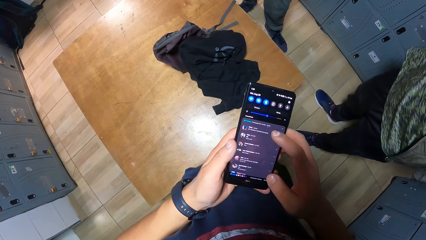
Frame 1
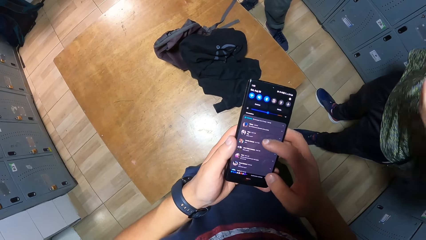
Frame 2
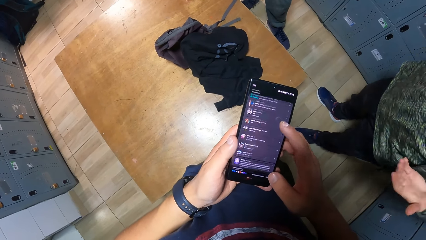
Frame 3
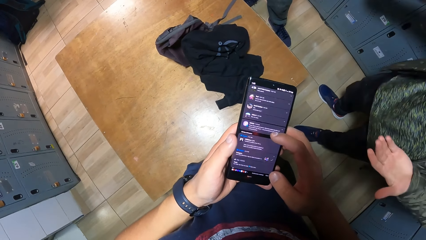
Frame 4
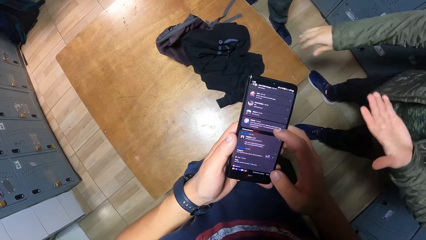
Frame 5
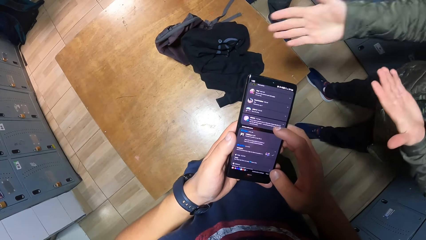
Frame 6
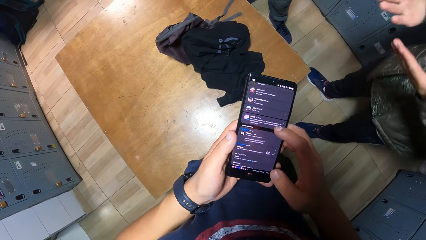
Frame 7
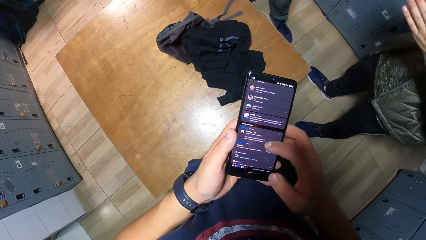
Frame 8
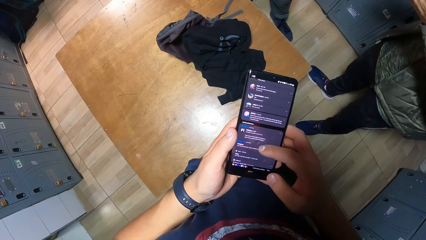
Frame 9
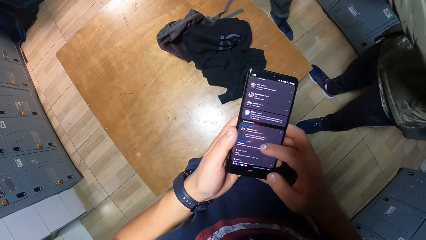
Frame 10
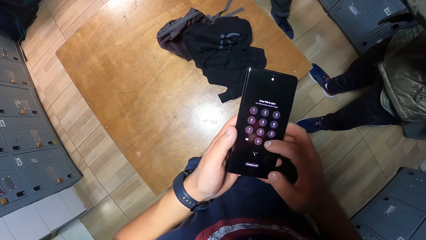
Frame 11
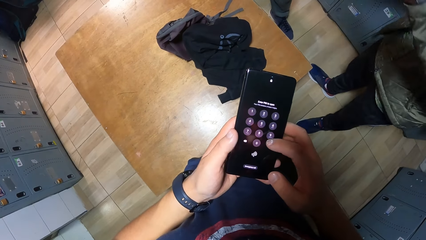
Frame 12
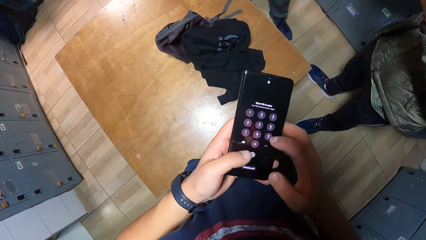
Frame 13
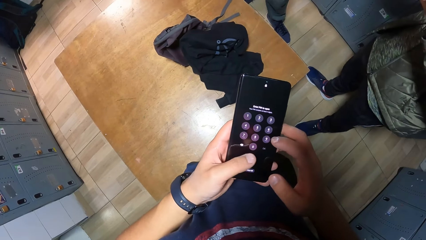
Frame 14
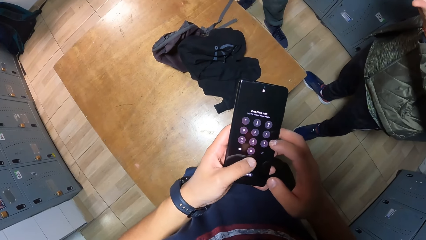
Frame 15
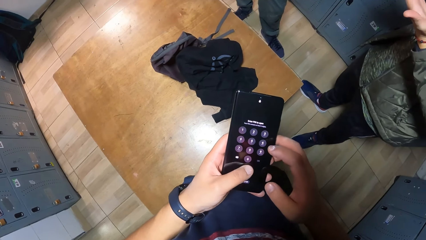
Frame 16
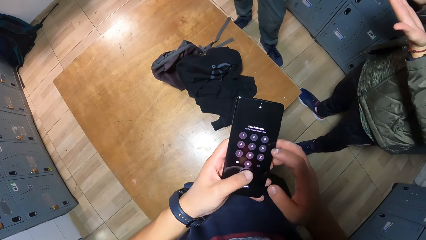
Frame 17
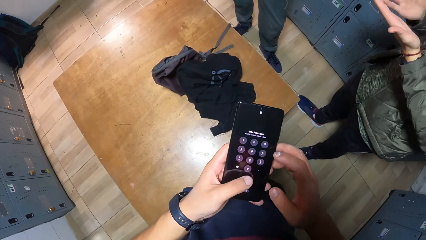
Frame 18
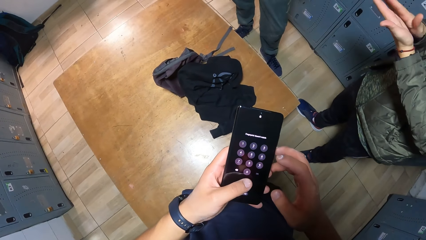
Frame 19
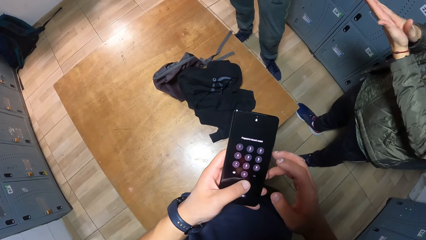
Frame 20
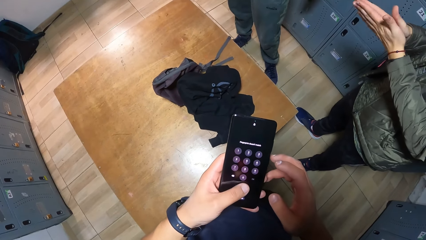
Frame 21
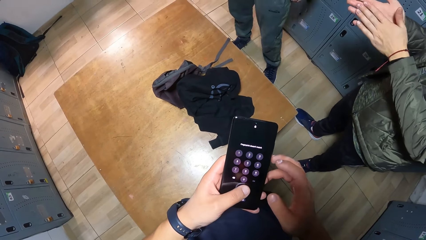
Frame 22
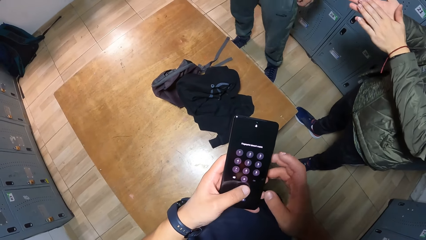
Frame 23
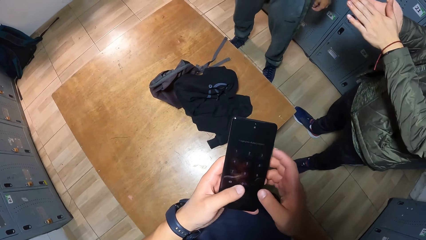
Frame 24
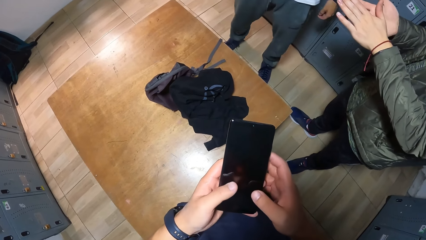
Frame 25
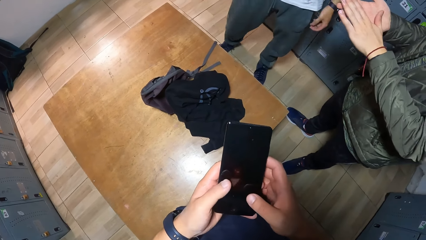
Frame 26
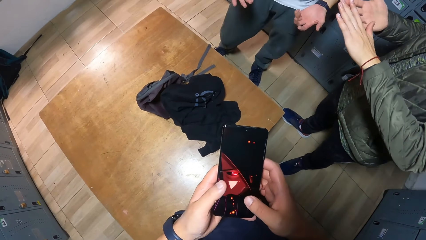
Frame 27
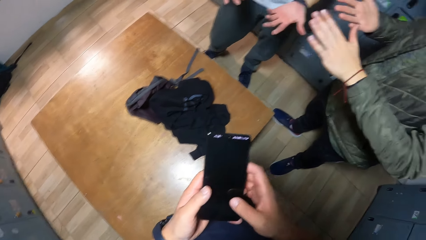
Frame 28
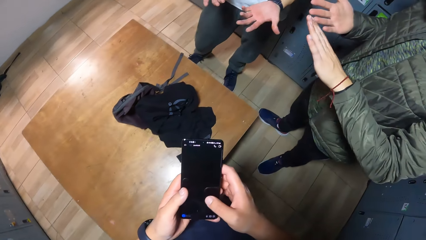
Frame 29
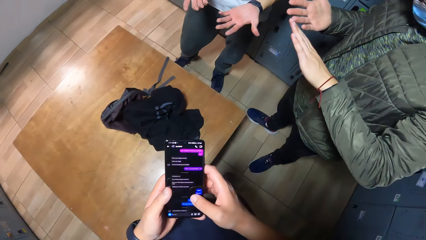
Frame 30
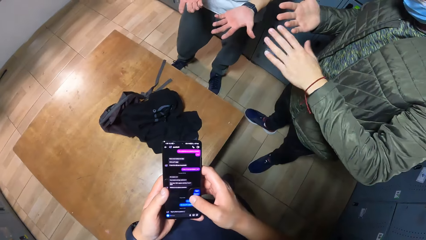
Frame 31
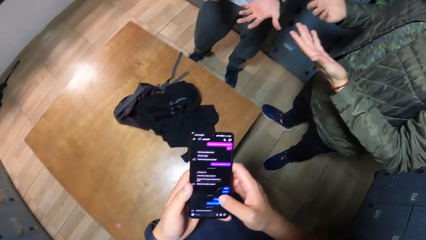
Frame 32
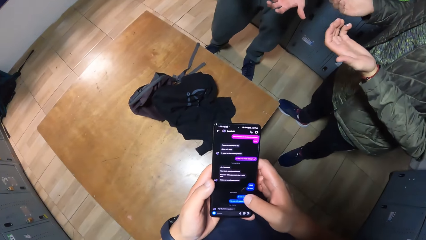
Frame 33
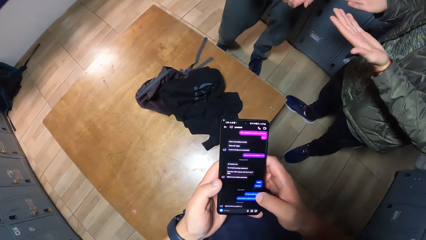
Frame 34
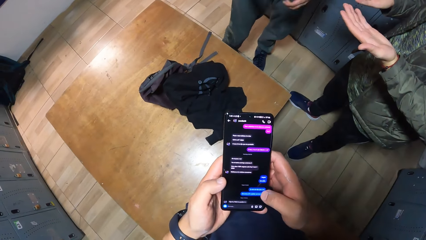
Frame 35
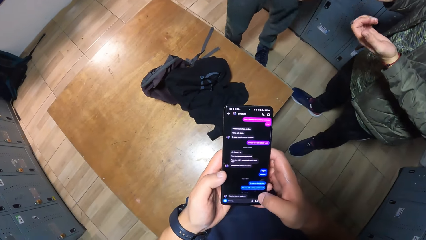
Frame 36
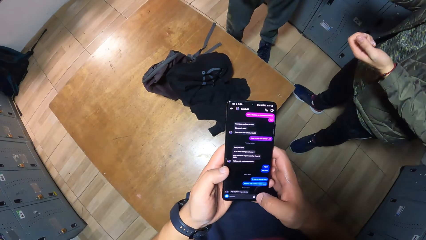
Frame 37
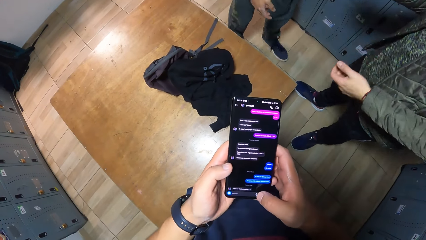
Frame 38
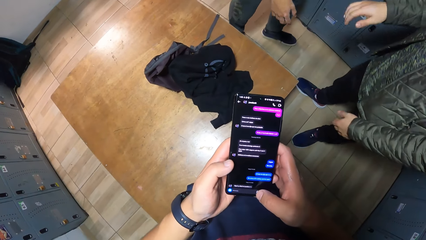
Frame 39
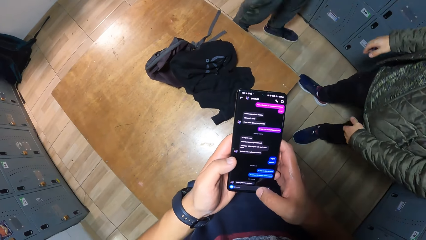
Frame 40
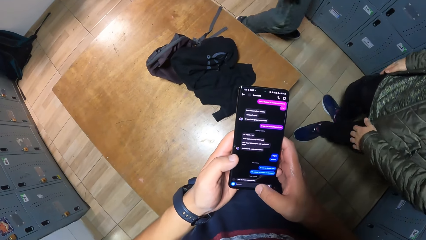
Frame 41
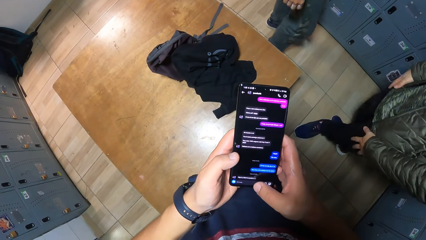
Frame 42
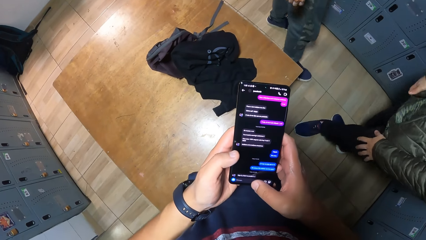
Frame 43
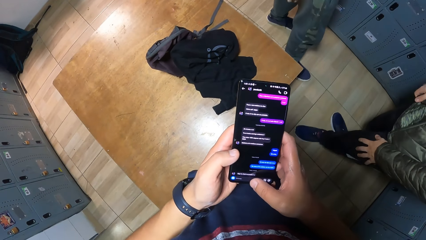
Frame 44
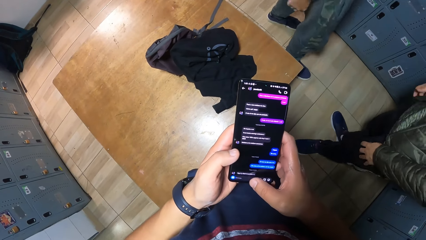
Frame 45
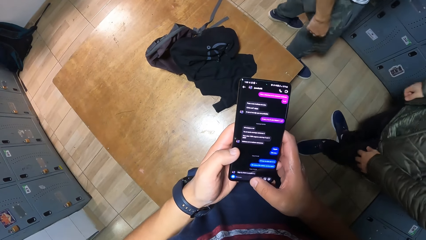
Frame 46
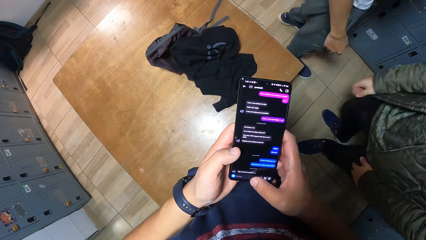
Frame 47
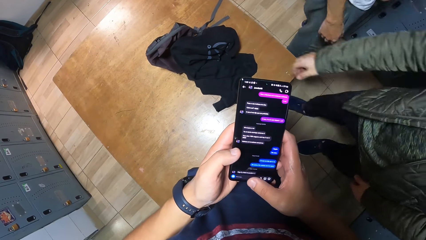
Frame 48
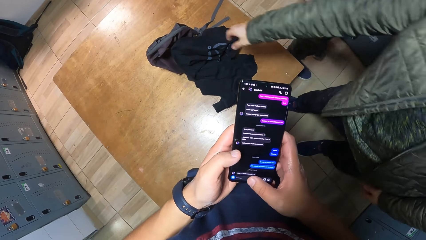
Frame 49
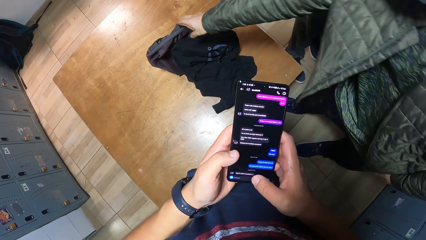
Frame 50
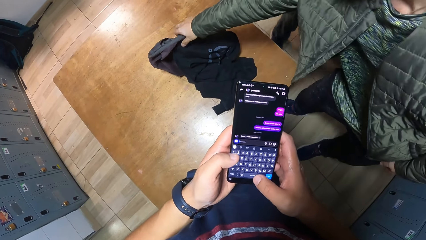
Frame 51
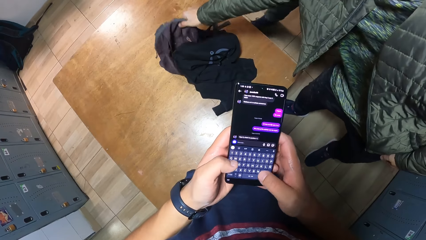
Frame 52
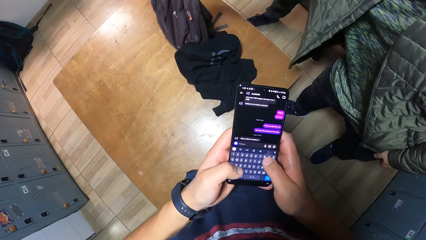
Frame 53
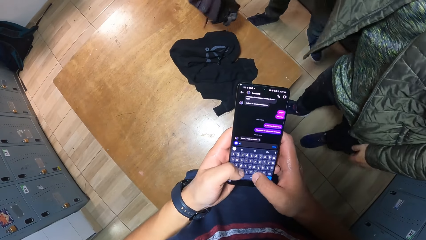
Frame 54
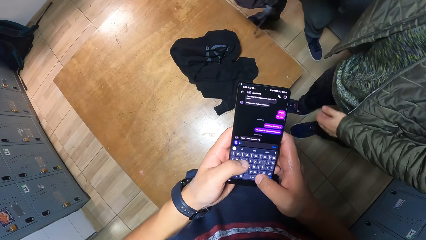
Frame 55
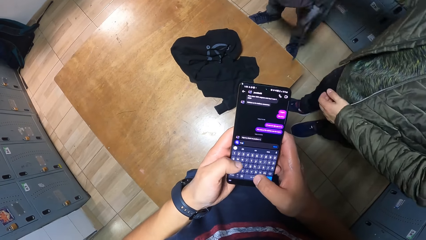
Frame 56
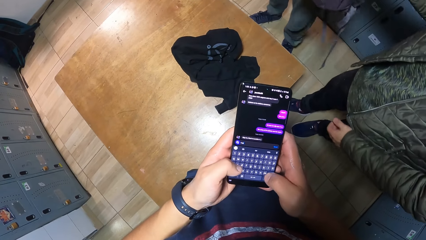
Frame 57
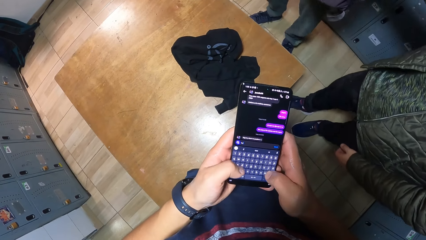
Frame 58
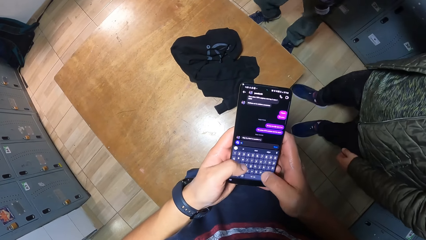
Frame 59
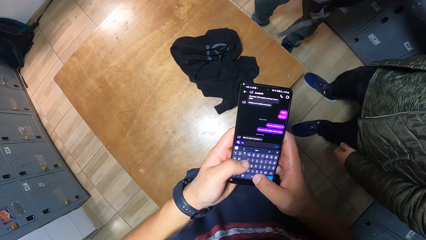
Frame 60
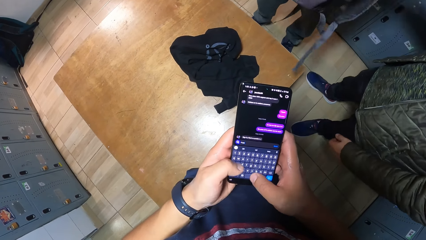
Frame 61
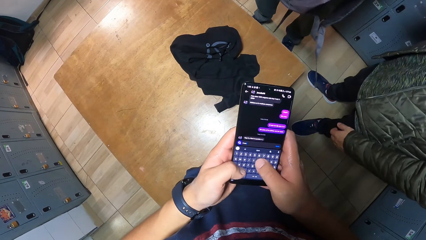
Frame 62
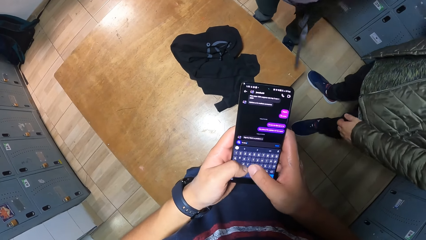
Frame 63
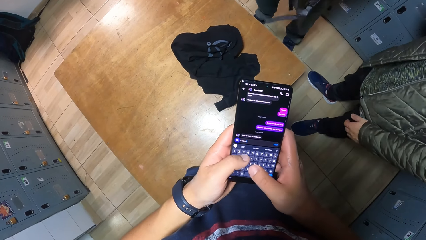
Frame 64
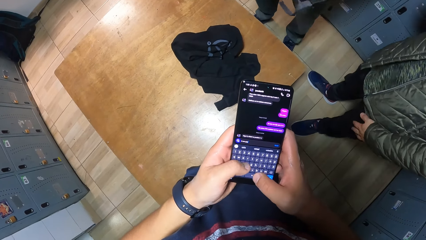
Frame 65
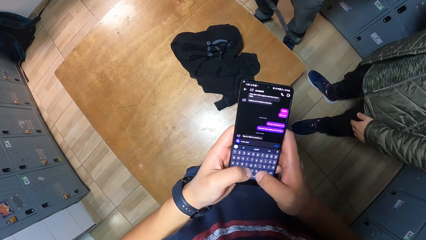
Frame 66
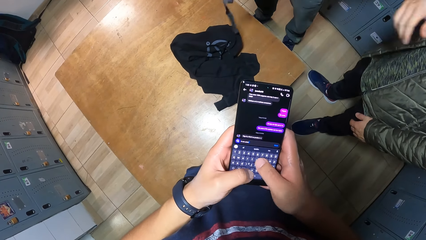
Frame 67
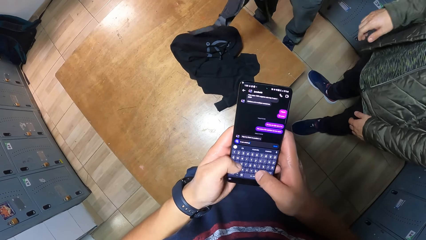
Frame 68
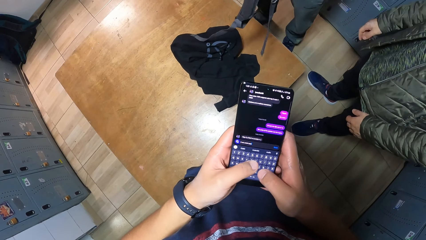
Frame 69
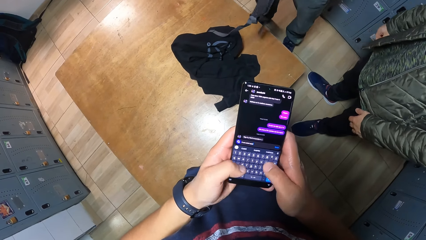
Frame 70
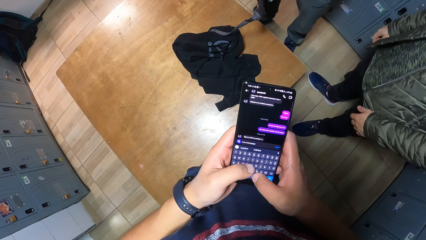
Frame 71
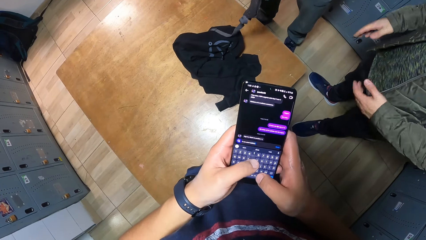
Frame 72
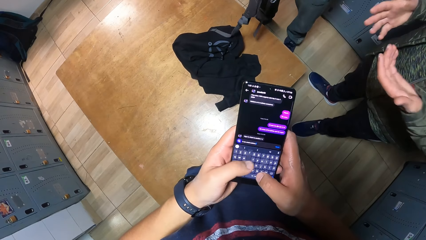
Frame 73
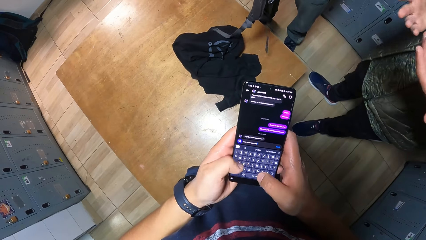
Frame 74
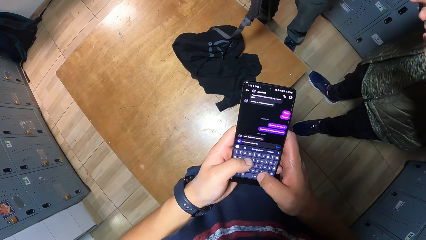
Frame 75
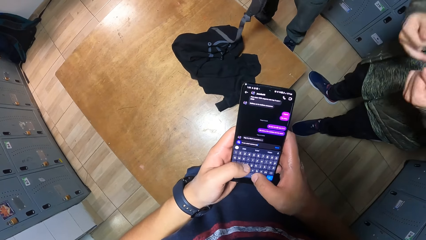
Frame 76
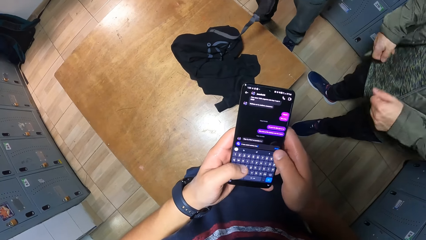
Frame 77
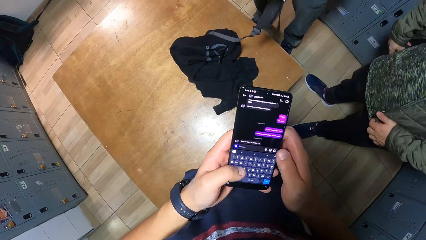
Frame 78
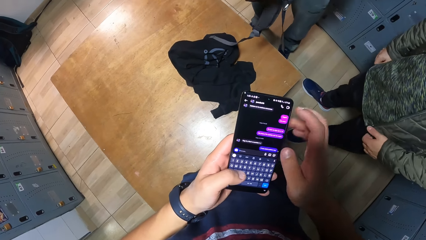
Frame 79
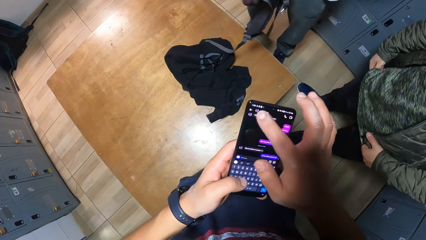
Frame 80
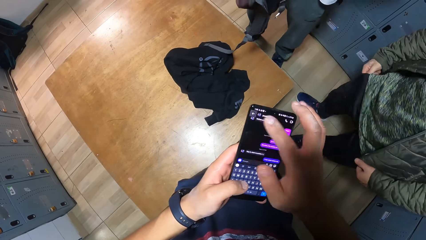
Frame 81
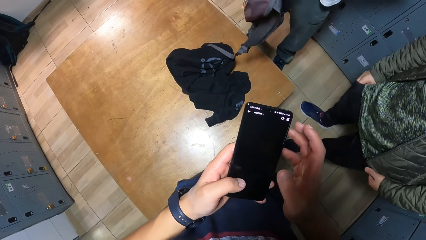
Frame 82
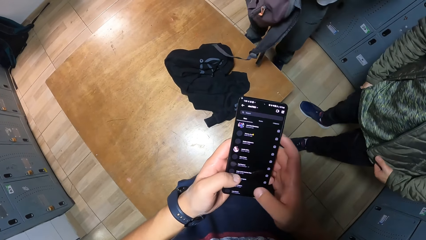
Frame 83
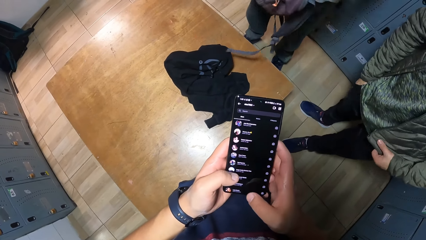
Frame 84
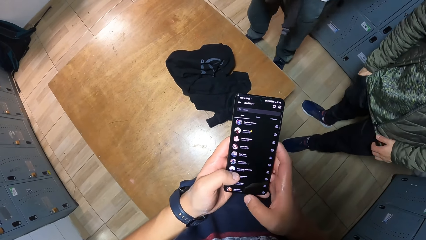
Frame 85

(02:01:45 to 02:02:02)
A man converses with another man. The other man picks a back pack on the table with his right hand. The other man passes the back pack in his right hand to the first man.
